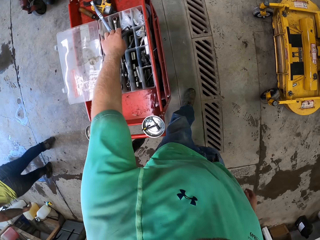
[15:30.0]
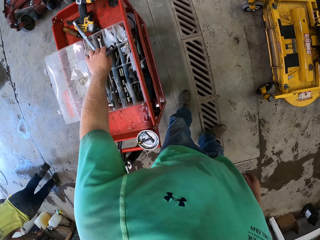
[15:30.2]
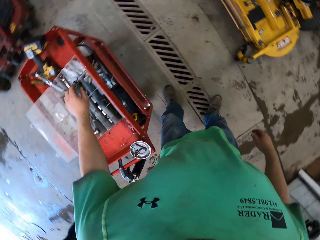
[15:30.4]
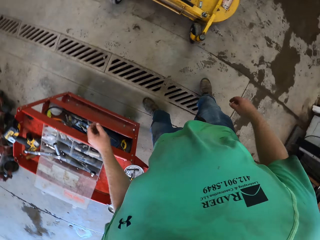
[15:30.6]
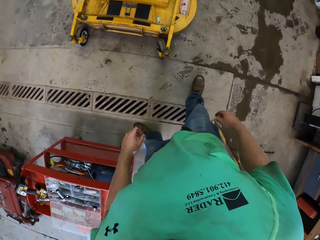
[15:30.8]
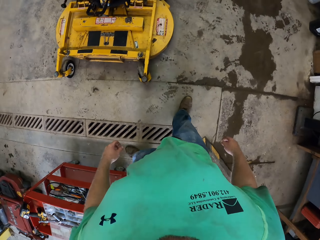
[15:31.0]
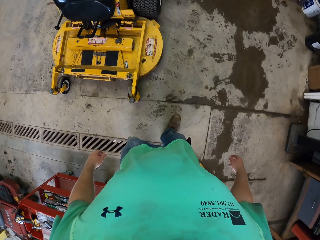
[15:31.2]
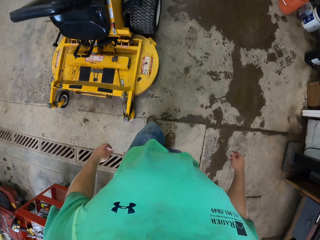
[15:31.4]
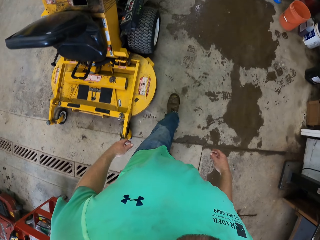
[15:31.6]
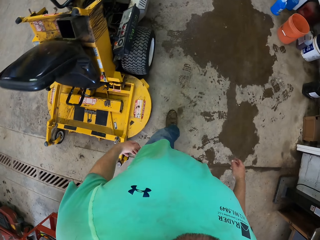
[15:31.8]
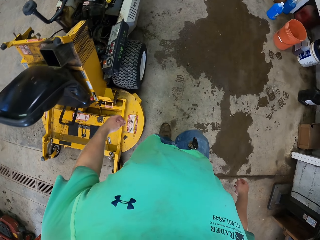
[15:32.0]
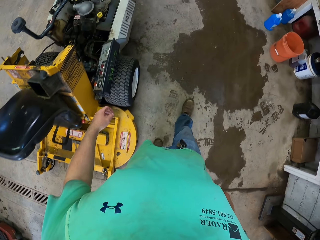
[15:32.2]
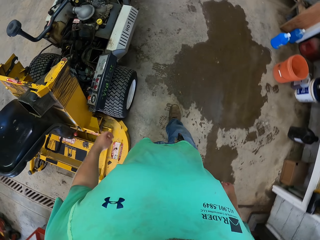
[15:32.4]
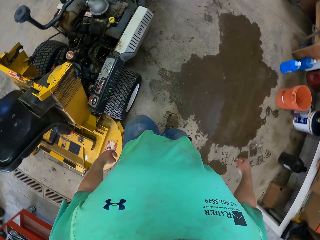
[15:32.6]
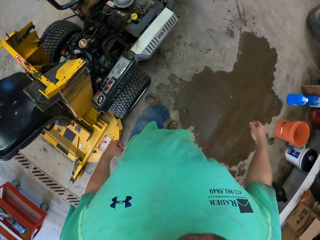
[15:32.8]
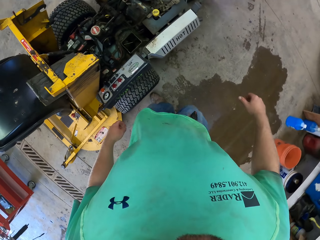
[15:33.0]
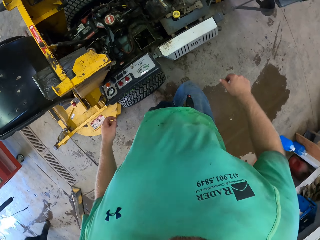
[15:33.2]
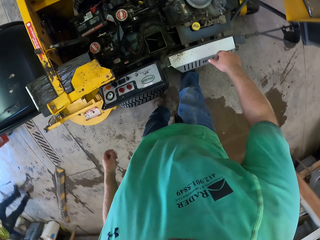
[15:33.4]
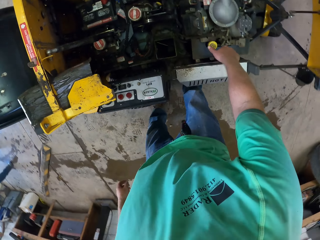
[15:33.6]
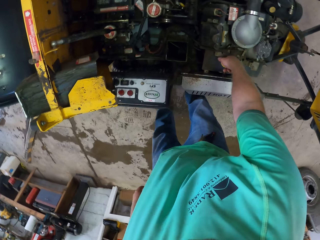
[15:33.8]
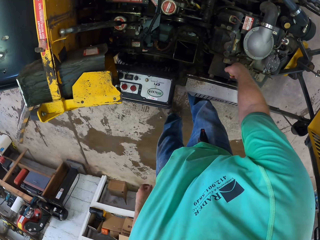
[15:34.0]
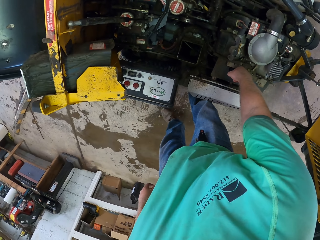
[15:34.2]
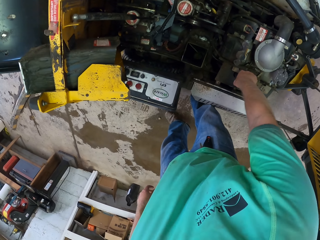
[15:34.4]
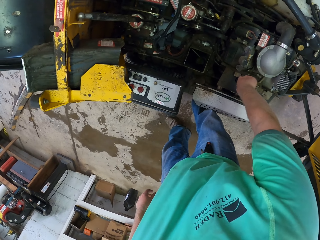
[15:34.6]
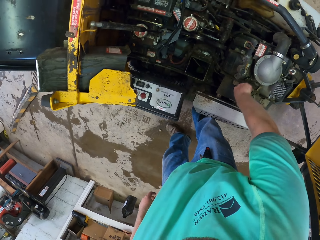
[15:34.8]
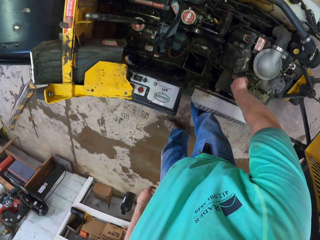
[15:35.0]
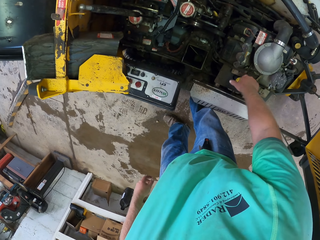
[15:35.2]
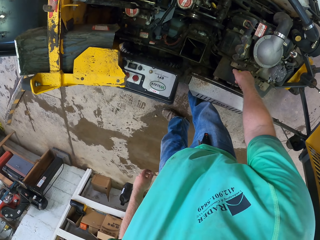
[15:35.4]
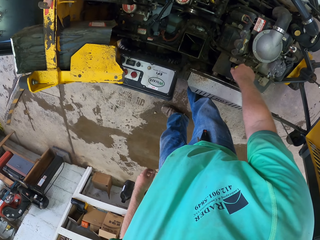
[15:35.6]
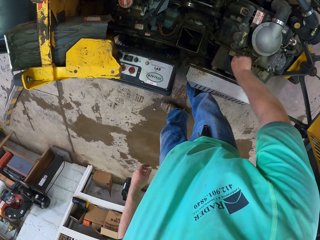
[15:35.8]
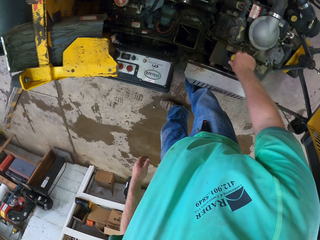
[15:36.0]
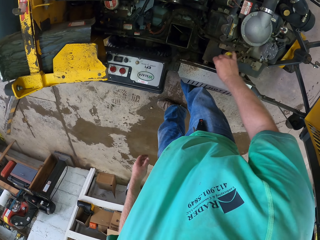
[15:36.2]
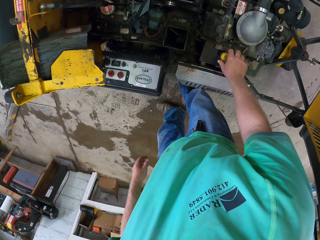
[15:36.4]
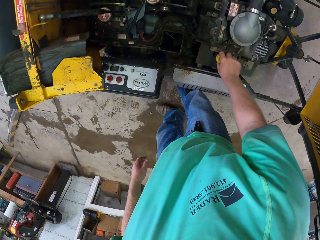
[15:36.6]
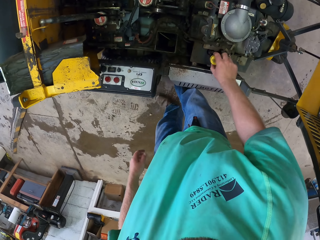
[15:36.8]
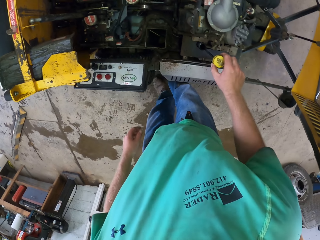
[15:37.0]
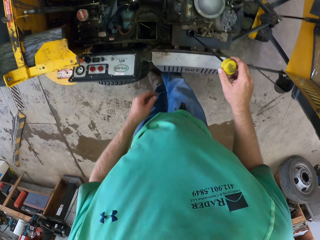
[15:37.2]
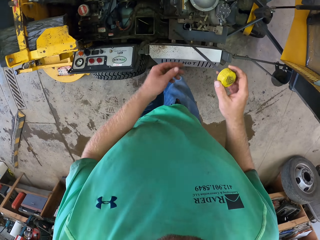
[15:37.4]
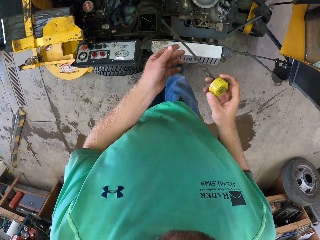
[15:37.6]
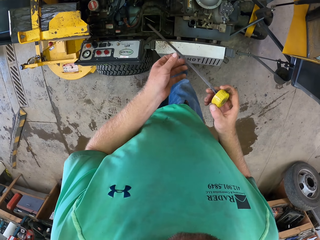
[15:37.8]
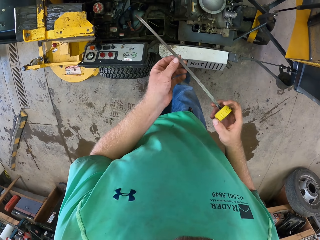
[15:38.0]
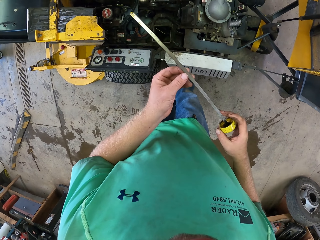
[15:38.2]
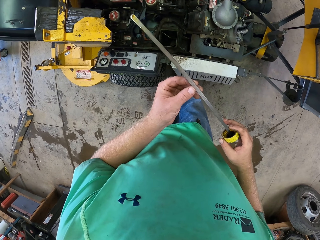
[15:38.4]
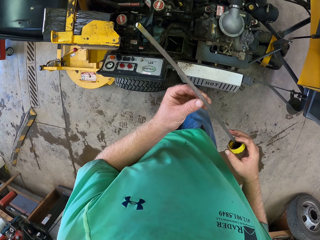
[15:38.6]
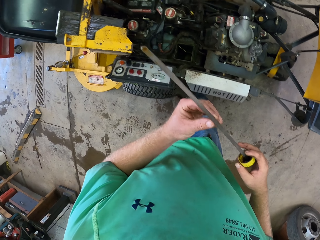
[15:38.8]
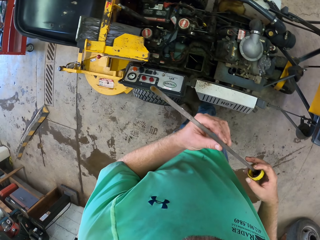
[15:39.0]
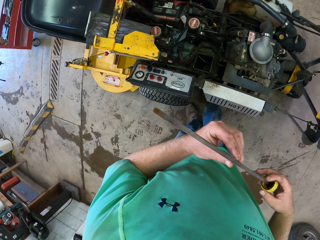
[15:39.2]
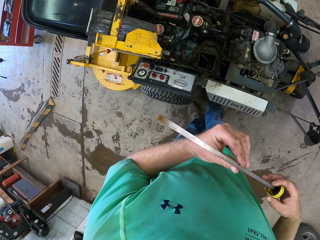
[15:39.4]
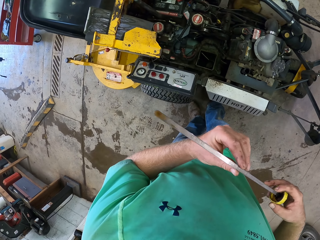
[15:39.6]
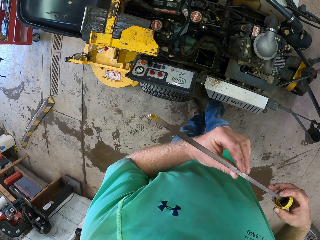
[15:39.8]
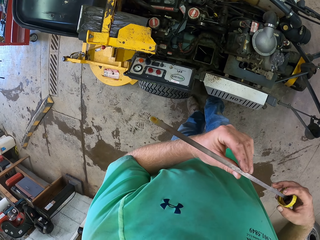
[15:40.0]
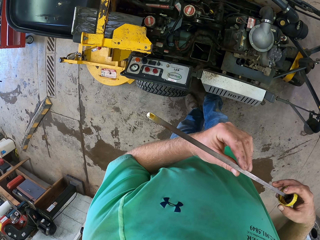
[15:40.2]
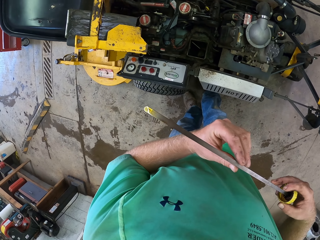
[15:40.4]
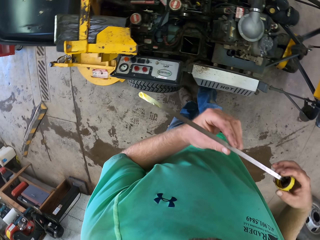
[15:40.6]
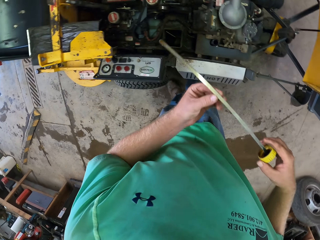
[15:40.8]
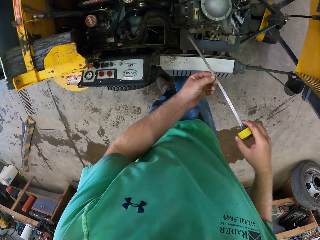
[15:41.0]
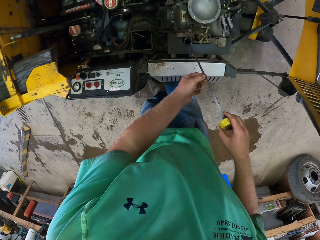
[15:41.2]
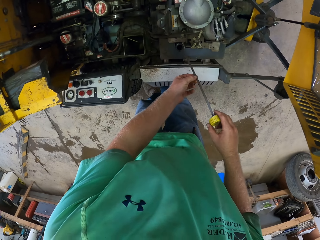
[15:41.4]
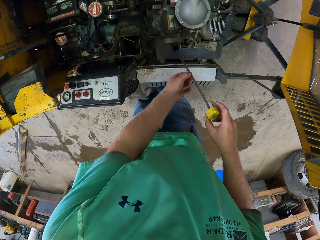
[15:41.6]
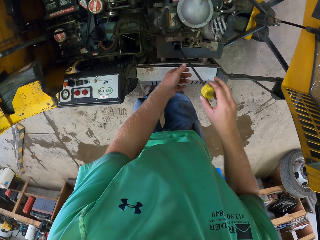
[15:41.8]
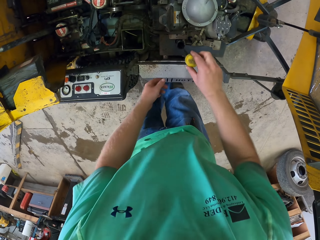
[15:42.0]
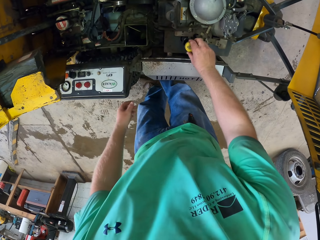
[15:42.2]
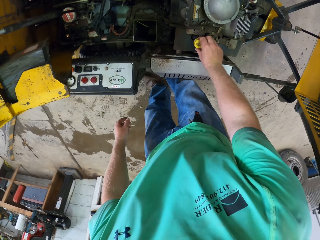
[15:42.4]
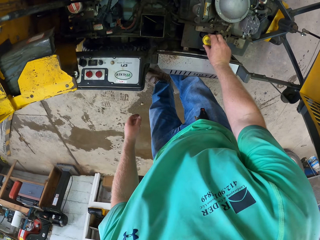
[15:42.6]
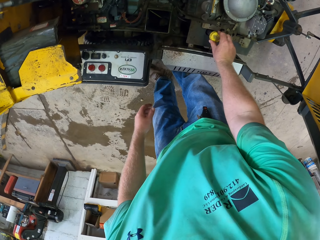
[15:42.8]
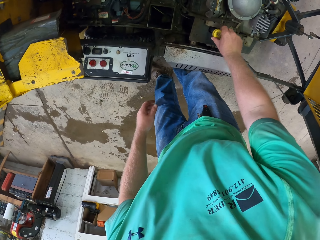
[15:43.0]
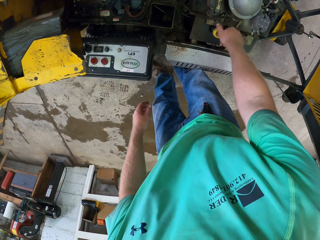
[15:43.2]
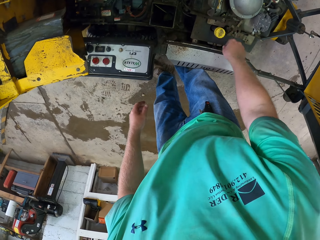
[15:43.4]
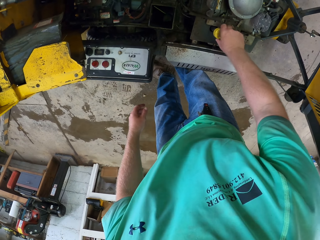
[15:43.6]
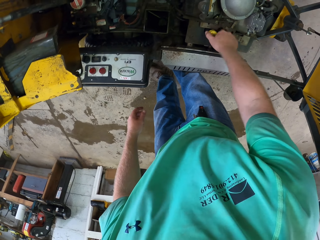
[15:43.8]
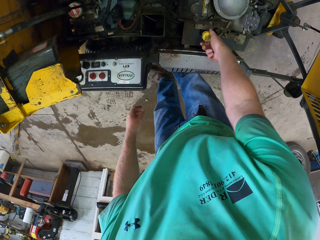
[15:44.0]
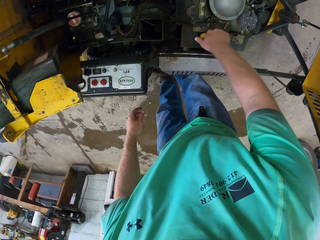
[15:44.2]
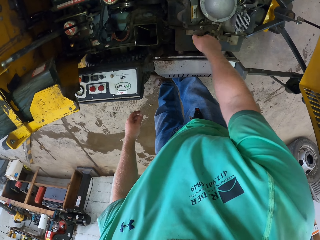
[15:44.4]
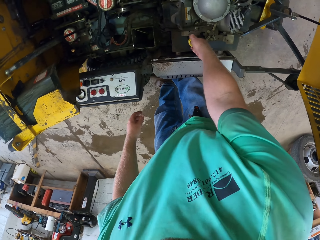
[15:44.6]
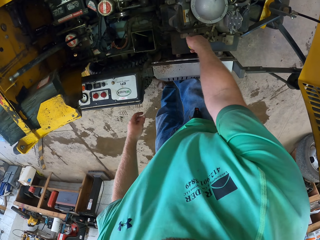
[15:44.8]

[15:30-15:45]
The camera wearer touches something in the tool kit. He walks around the premises. He opens the fuel tank. He brings out the lawn mower oil dipstick with his right hand. He holds the lid. He holds the lawn mower oil dipstick with both hands. He closes the fuel tank. He returns the lawn mower oil dipstick with his right hand.

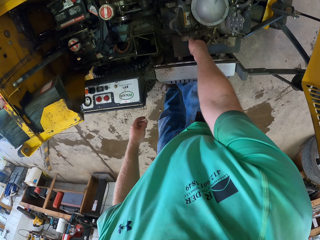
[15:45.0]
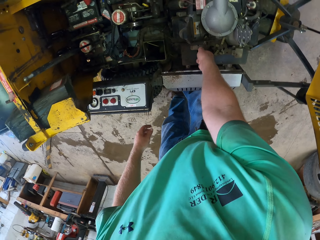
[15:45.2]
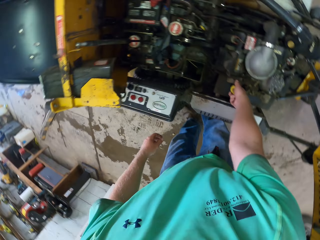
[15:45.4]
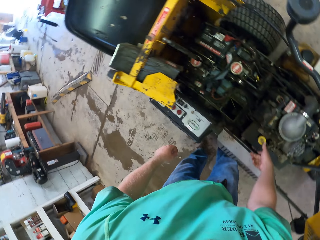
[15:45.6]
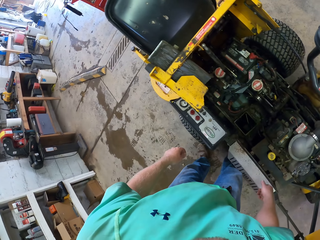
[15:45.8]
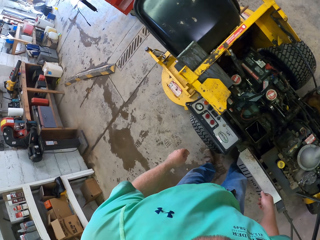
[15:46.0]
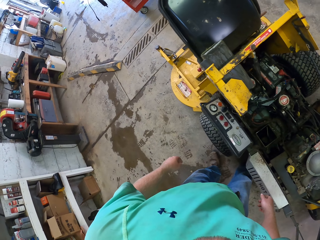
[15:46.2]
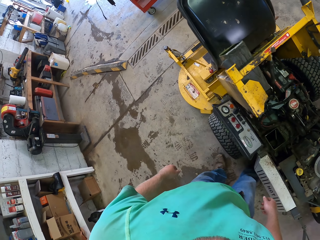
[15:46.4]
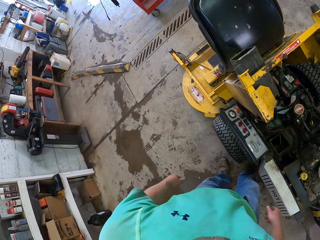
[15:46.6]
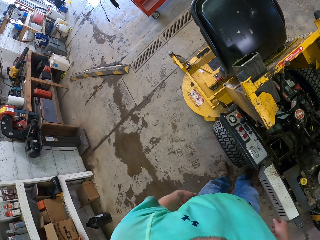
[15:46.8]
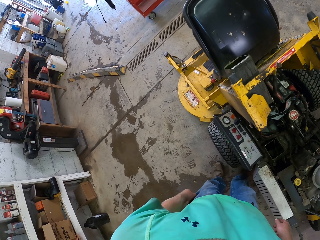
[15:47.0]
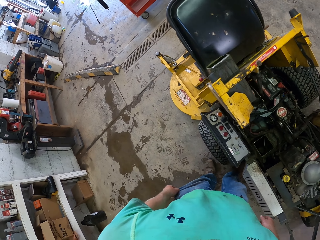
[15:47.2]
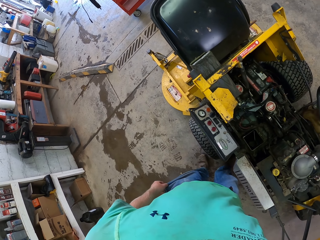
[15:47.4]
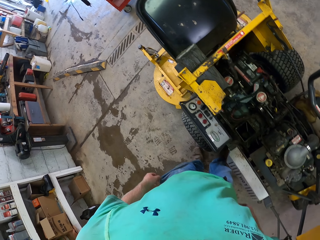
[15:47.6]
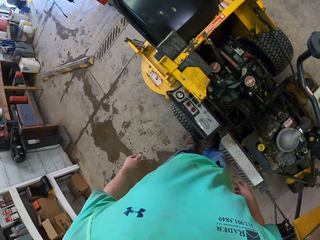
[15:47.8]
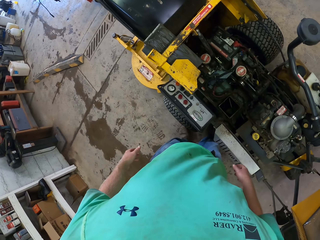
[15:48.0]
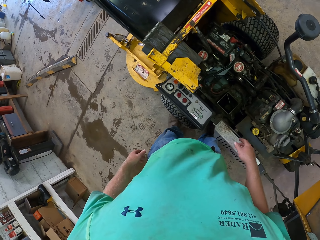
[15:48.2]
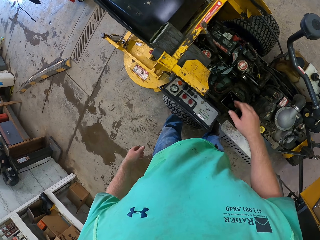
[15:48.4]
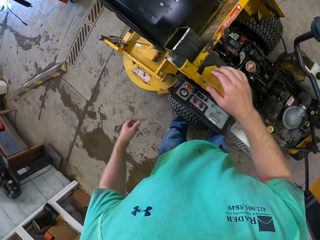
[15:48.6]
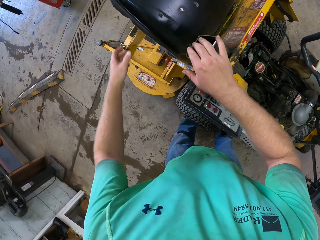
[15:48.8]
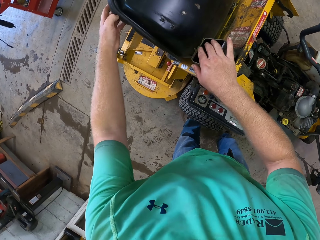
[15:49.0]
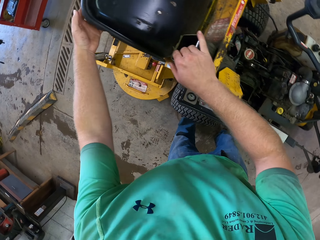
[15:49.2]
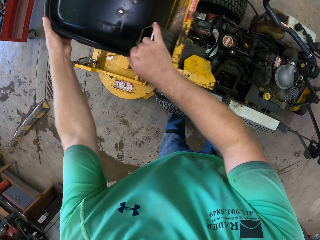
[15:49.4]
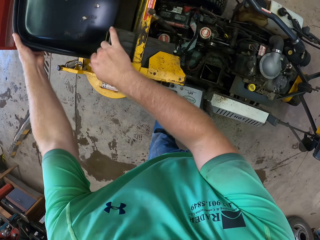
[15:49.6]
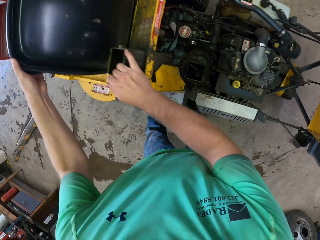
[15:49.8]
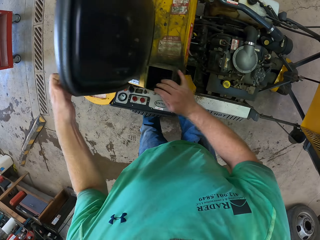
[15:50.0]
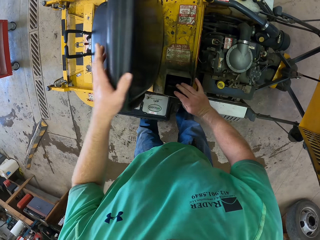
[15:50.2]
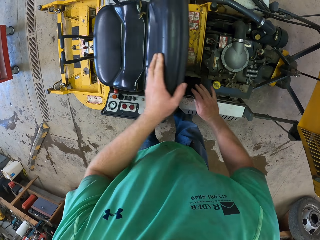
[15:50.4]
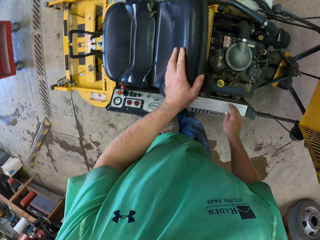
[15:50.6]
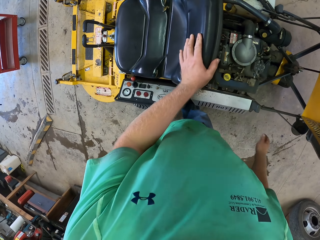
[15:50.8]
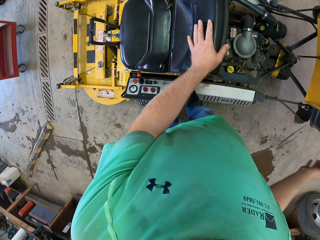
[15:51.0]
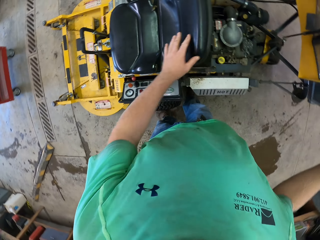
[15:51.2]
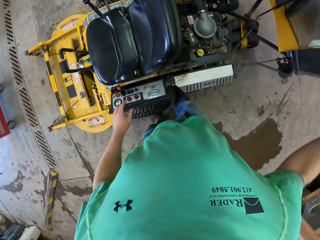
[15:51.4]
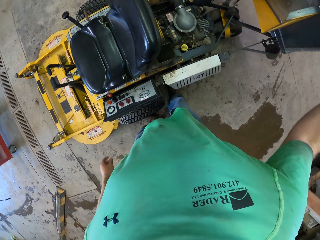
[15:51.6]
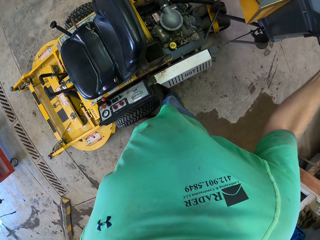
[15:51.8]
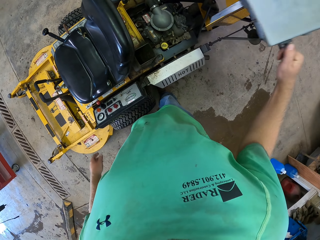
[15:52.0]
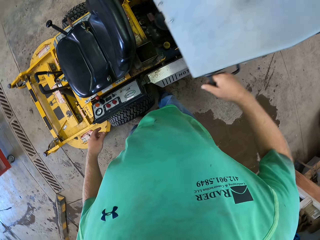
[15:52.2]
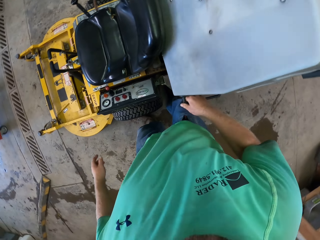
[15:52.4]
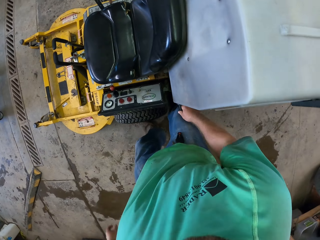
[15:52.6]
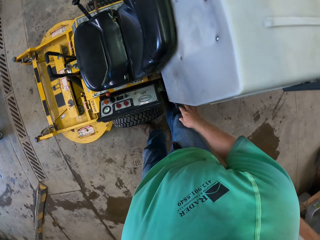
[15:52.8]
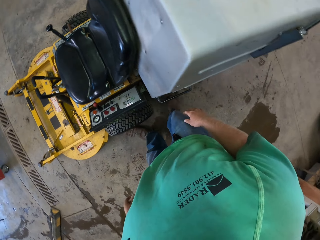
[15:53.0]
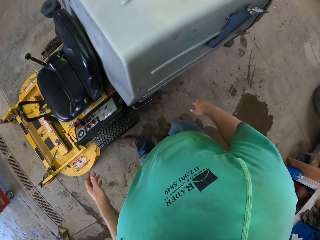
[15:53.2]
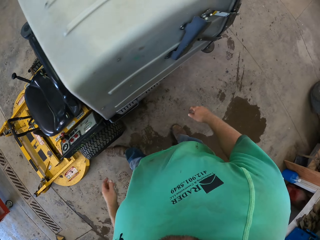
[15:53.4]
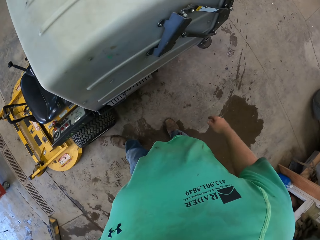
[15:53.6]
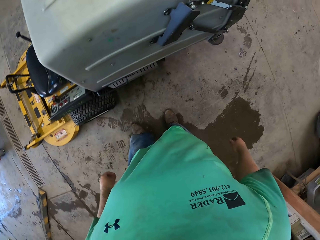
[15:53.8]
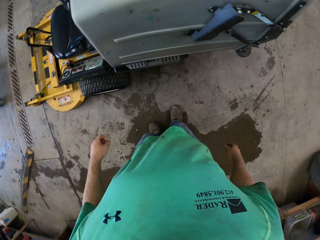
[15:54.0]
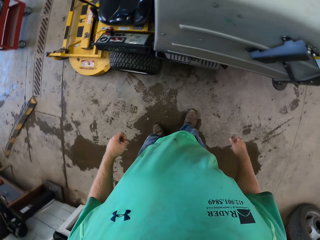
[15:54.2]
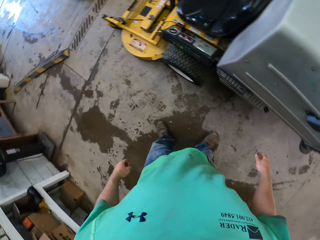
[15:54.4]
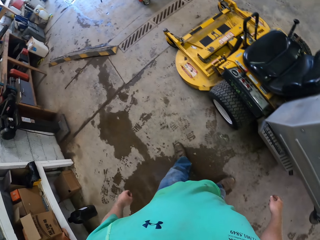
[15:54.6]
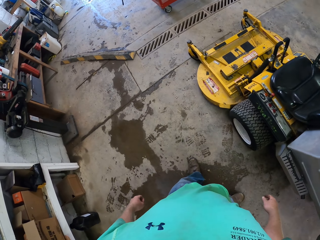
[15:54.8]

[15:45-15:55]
The camera wearer pushes back the chair. He closes the lawn mower with both hands.
